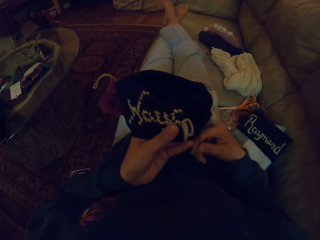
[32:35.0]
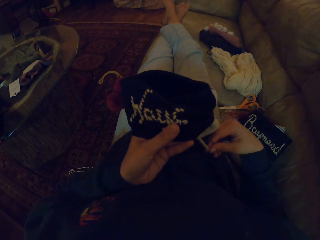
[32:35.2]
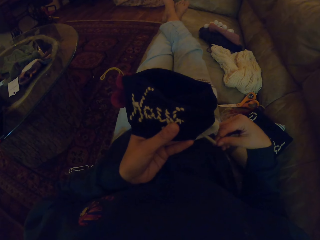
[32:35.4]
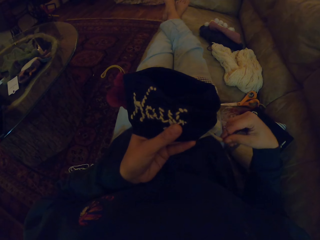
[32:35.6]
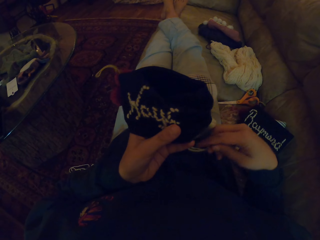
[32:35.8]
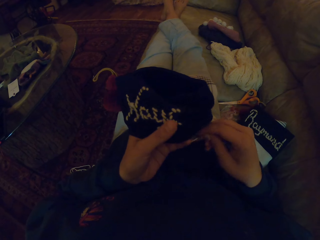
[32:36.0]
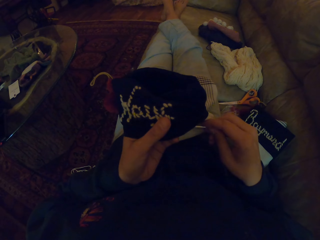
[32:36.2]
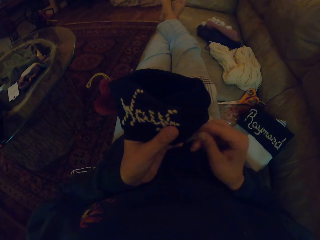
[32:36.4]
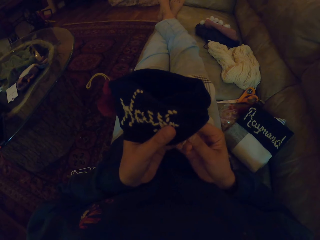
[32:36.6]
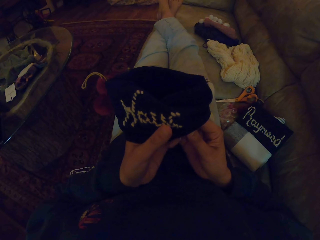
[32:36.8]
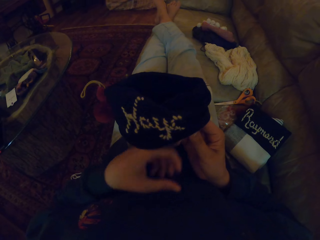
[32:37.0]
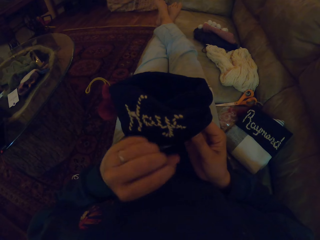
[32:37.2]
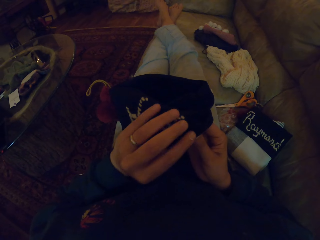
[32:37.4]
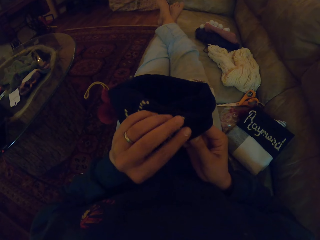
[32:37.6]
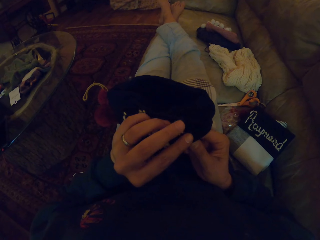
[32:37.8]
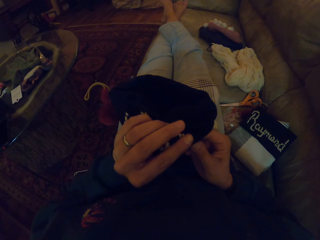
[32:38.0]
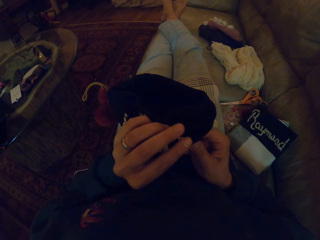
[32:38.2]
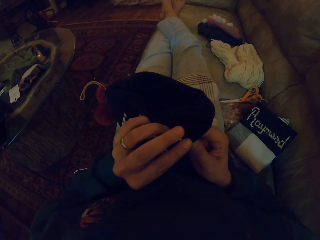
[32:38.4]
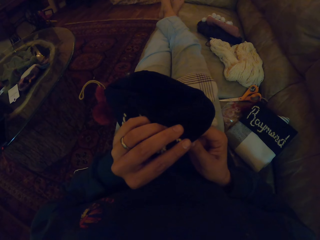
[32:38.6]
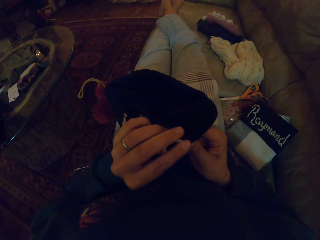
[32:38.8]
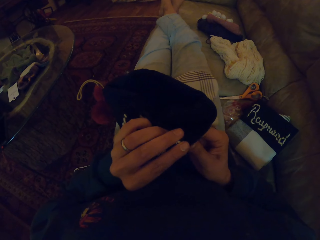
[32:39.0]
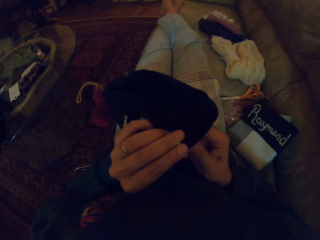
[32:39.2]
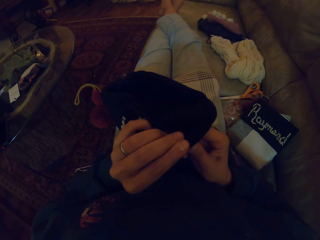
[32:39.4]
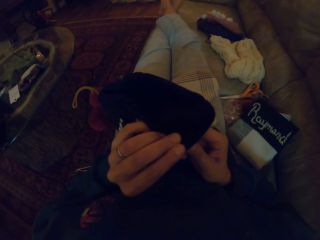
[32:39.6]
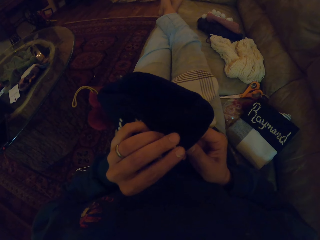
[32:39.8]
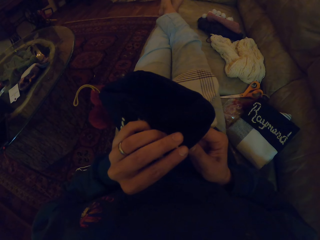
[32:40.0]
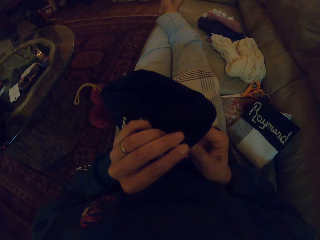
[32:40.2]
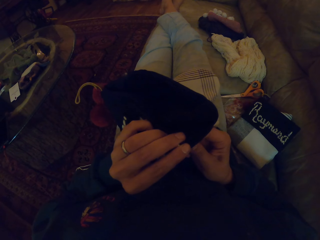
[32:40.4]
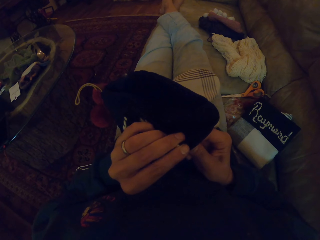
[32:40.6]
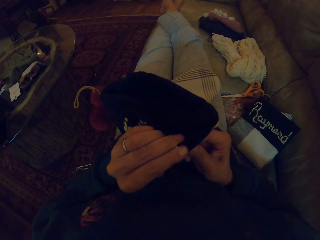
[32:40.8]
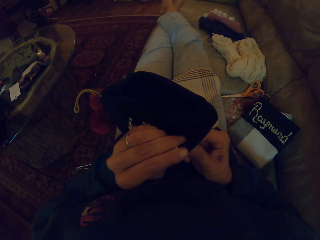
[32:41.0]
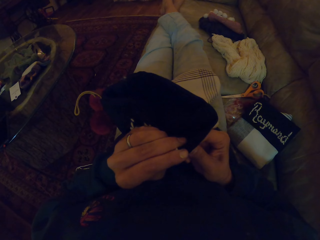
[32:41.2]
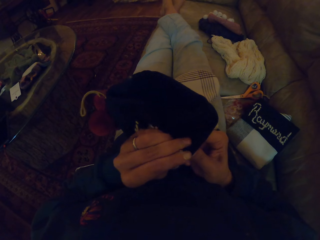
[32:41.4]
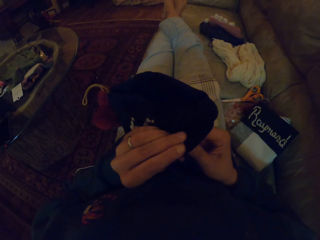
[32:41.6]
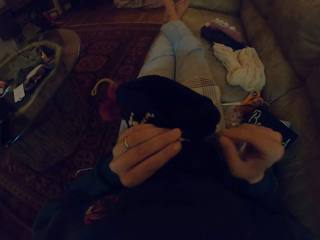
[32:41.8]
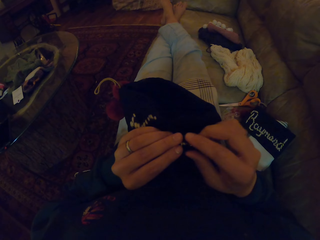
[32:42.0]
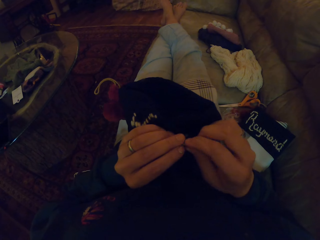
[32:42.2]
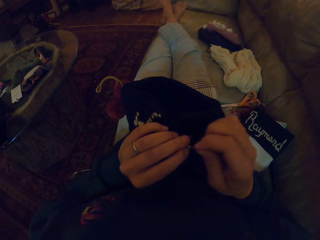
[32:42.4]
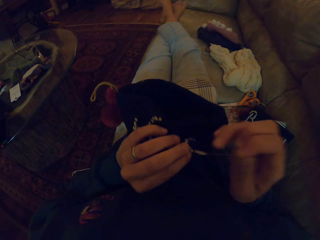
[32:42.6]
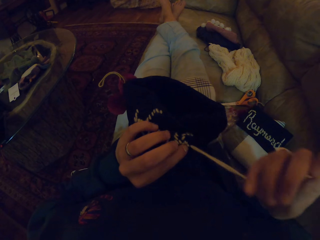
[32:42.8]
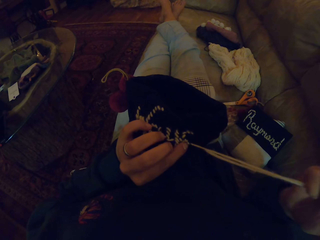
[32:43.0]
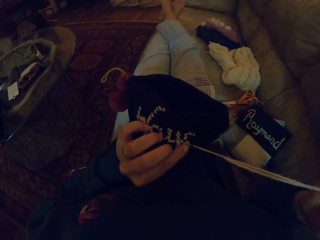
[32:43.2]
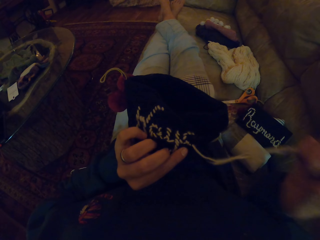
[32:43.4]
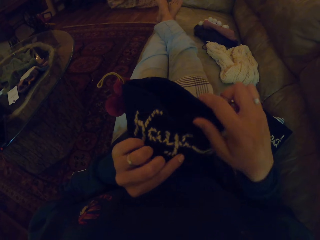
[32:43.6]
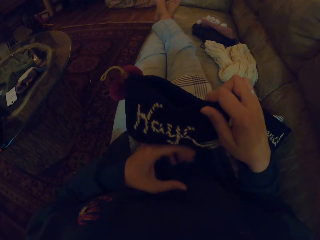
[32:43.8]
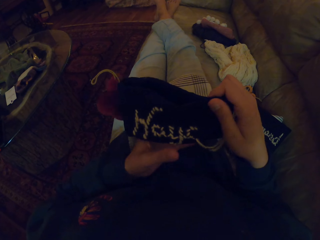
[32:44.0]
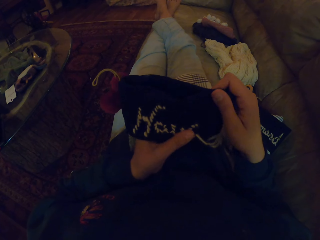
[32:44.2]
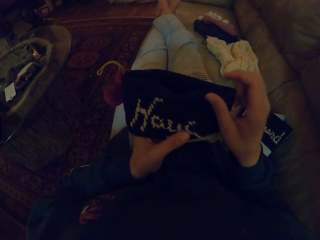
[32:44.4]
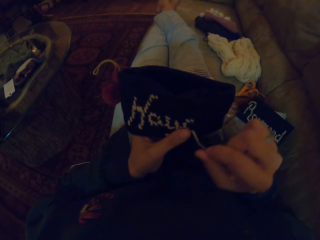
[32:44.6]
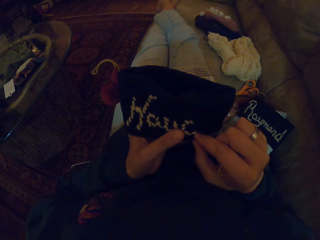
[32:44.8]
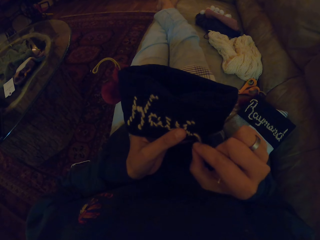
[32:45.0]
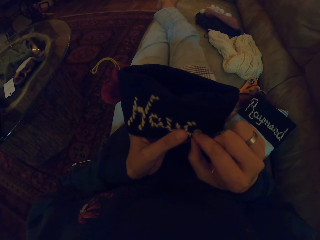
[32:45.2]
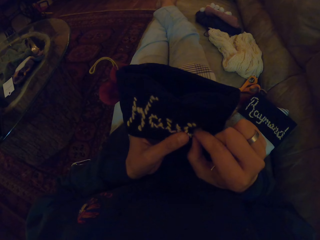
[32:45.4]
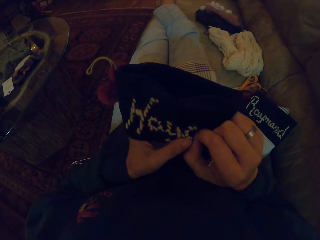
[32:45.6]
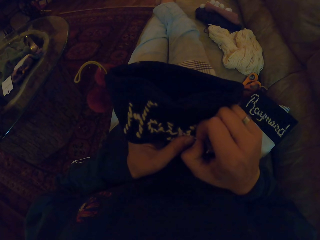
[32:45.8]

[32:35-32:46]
The camera wearer pulls the thread. They sew a piece of cloth with a needle. They pull the thread.

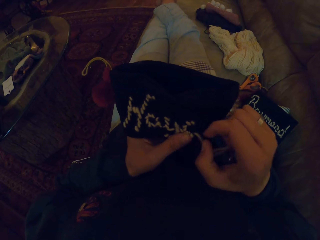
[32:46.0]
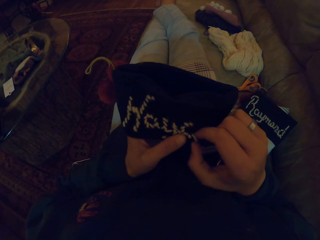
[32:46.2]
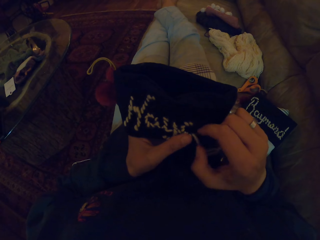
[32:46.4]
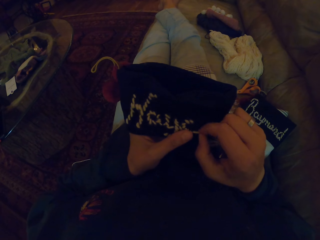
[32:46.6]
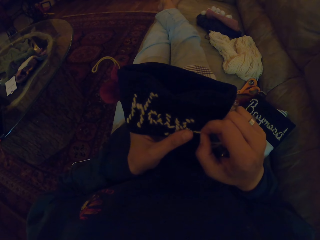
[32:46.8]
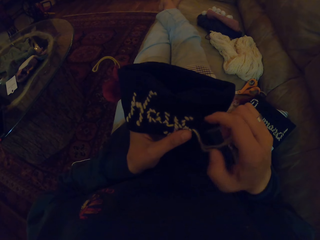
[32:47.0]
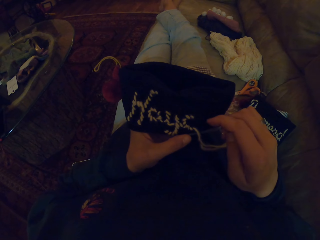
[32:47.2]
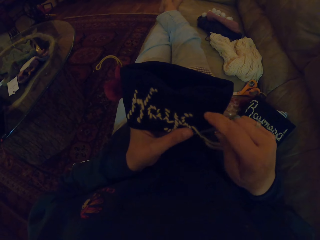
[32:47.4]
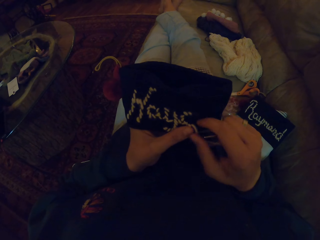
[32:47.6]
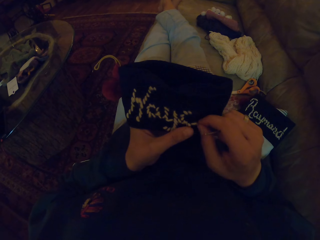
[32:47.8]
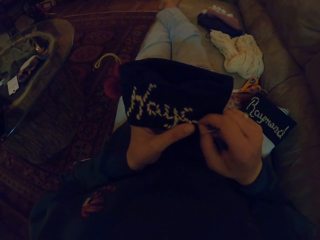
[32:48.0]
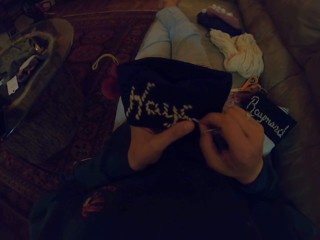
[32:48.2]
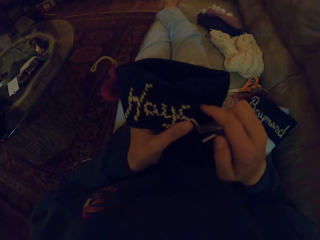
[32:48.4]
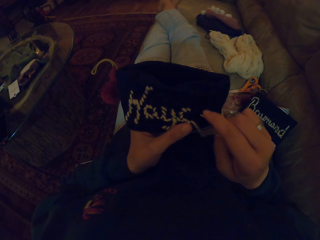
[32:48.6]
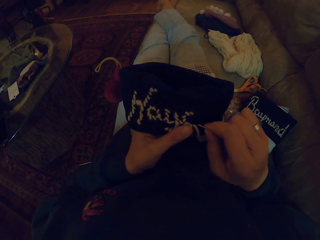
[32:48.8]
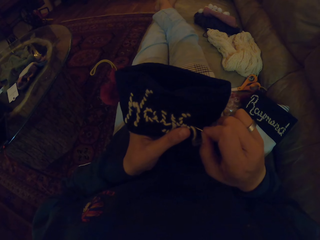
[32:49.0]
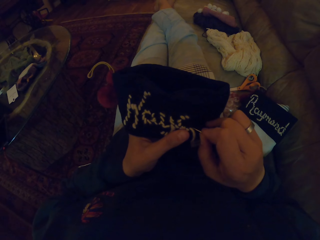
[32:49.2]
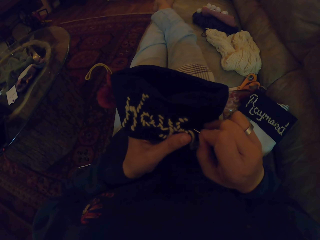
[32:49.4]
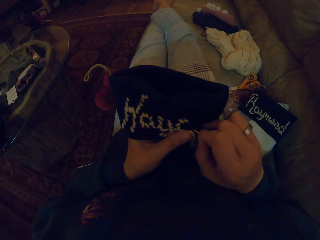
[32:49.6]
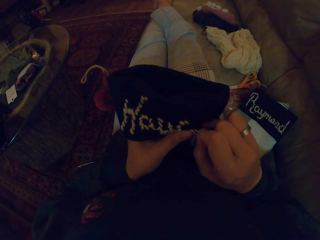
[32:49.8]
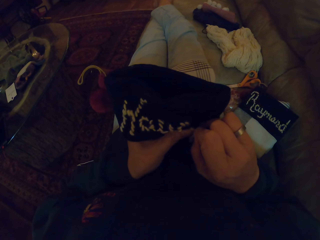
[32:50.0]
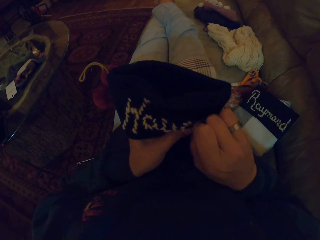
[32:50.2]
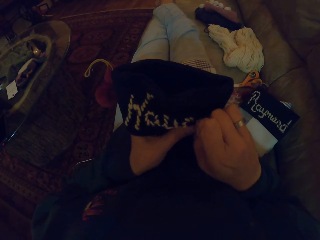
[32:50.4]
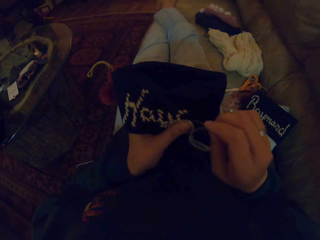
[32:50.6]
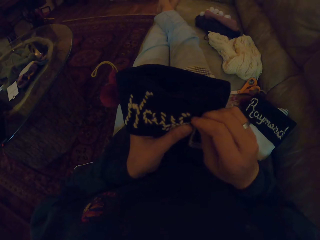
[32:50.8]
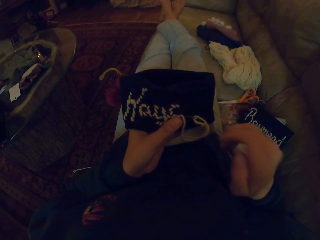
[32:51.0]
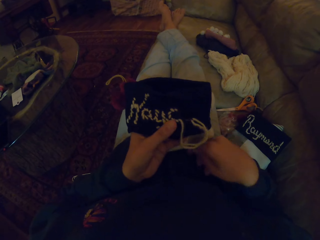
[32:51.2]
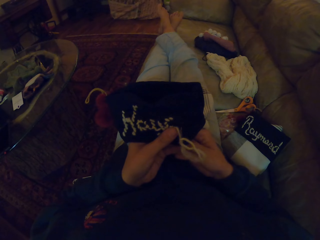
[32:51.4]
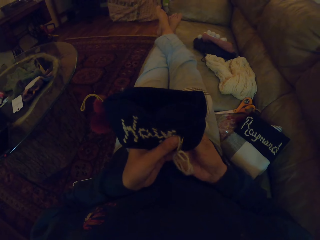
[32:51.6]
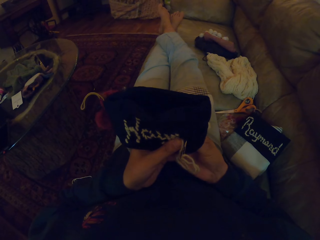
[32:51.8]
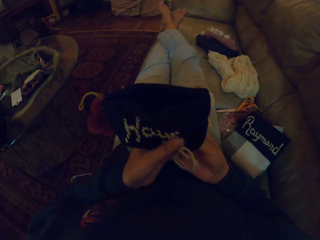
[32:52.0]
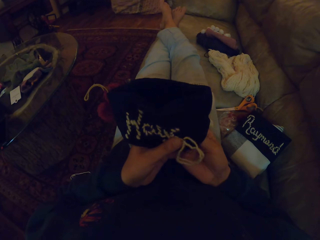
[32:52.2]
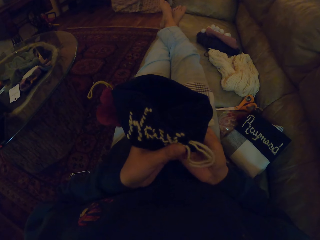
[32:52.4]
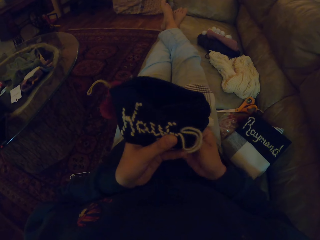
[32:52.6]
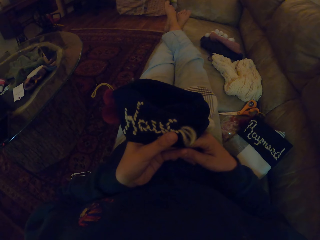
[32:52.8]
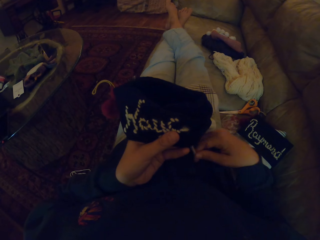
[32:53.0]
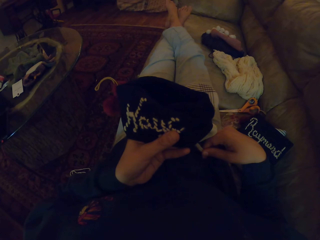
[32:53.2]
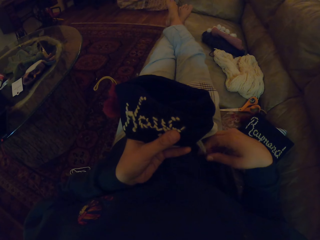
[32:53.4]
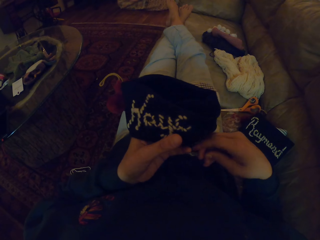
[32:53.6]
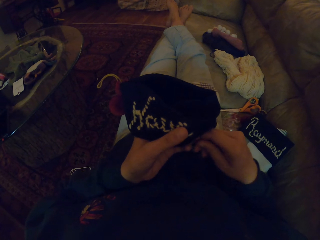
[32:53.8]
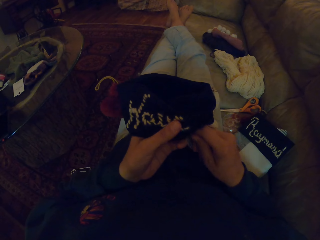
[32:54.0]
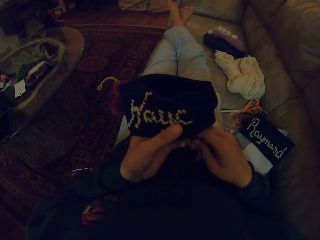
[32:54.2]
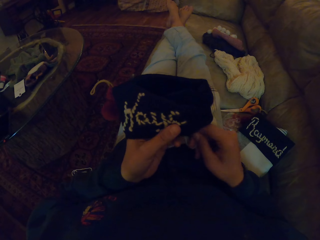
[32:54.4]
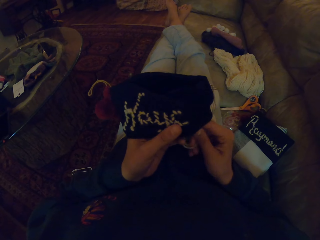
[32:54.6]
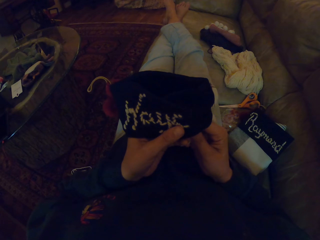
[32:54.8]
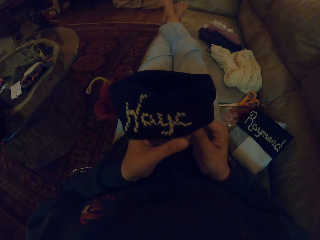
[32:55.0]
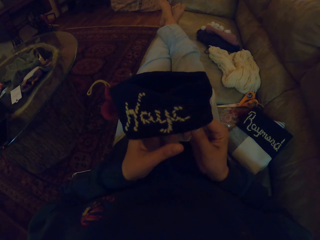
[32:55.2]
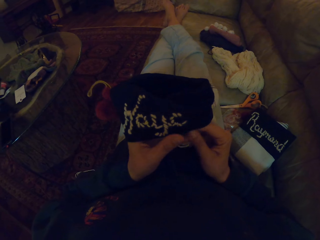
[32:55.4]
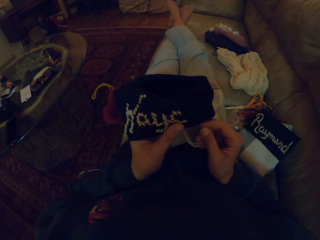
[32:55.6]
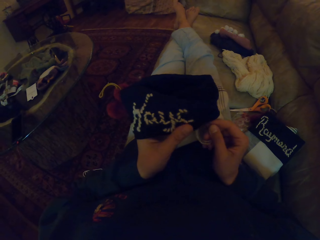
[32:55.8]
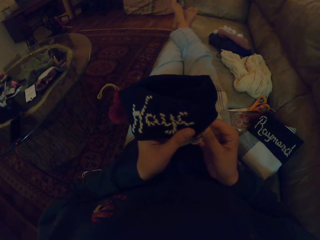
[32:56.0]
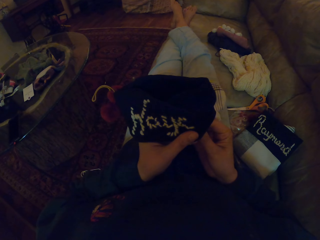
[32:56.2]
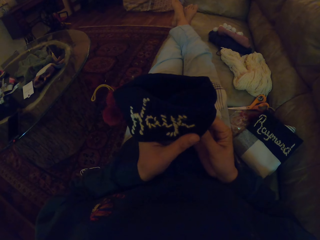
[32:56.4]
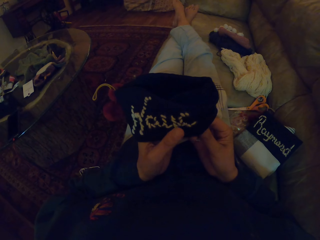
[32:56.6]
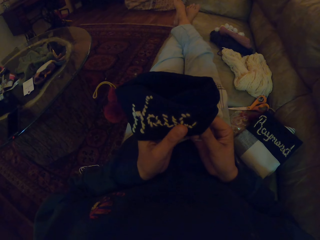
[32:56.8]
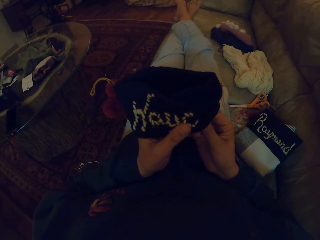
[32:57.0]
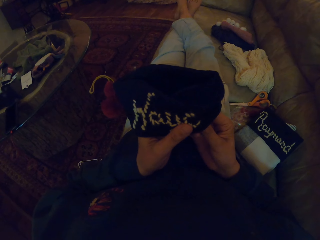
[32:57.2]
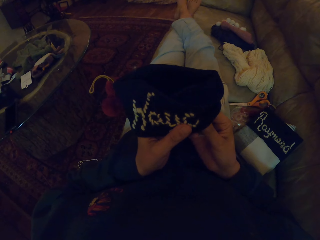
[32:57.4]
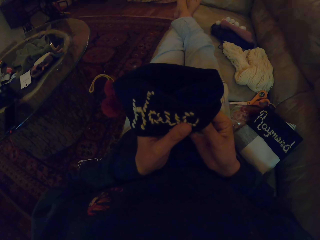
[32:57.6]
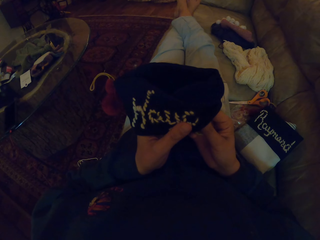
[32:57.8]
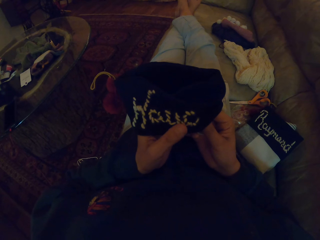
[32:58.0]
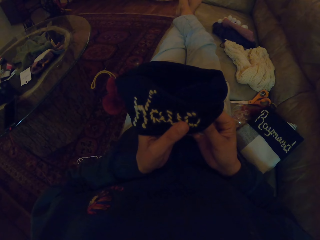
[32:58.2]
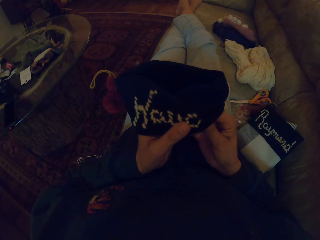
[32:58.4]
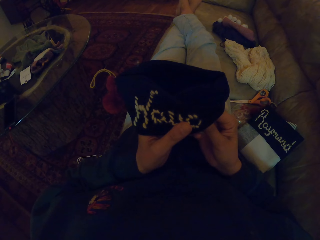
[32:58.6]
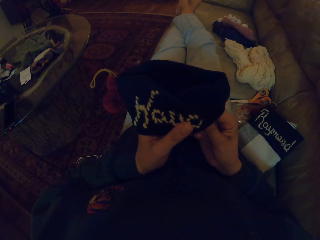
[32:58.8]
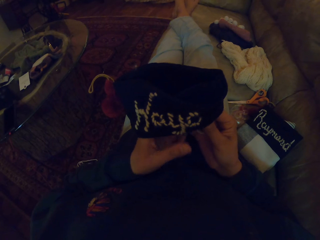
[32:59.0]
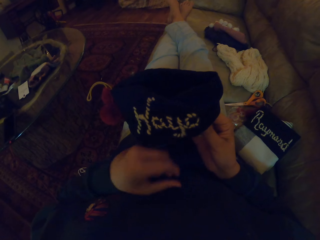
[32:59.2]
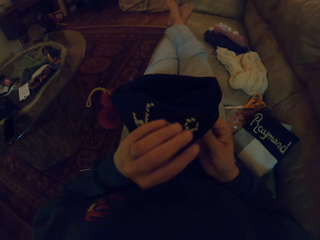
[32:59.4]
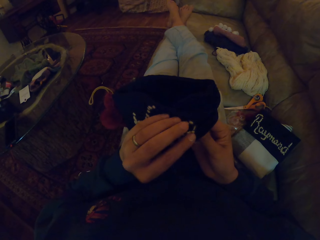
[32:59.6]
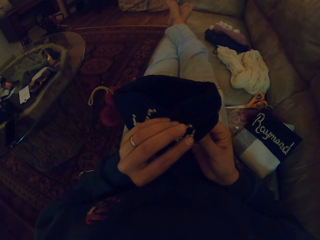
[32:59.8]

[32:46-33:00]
The camera wearer adjusts the thread. They sew a piece of cloth with a needle. They pull the thread.
